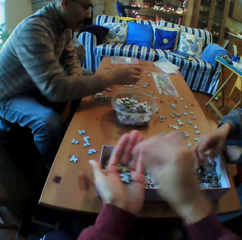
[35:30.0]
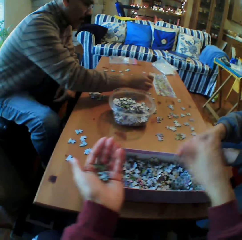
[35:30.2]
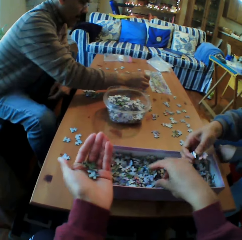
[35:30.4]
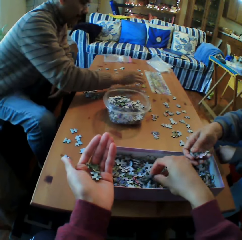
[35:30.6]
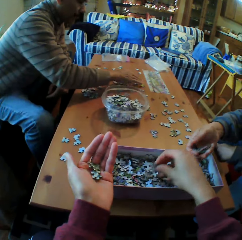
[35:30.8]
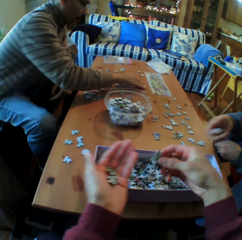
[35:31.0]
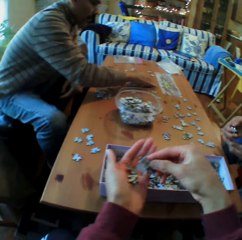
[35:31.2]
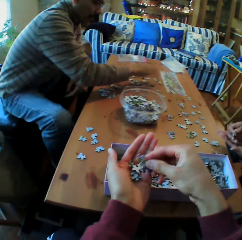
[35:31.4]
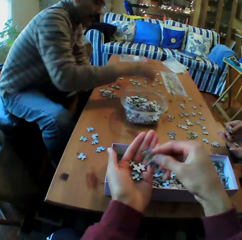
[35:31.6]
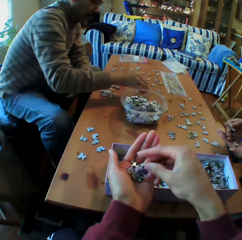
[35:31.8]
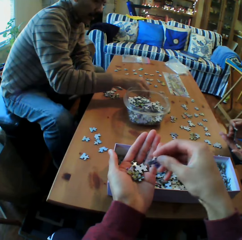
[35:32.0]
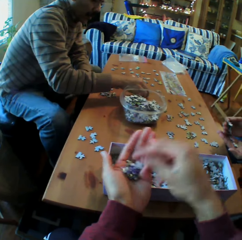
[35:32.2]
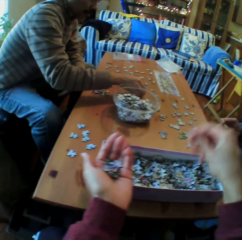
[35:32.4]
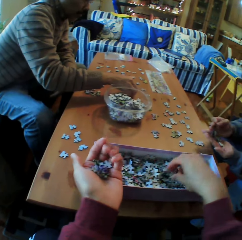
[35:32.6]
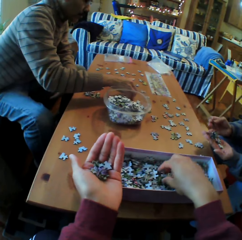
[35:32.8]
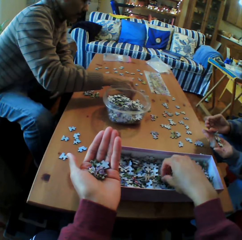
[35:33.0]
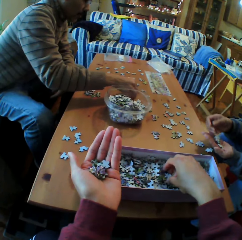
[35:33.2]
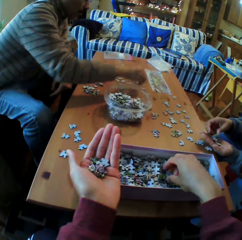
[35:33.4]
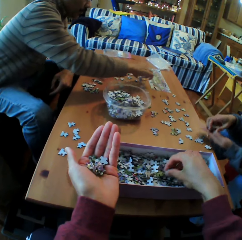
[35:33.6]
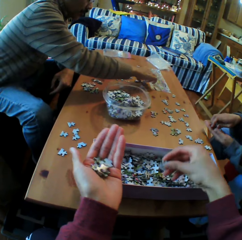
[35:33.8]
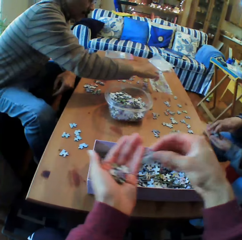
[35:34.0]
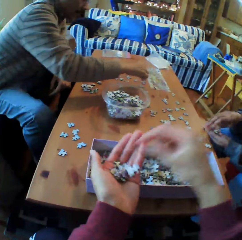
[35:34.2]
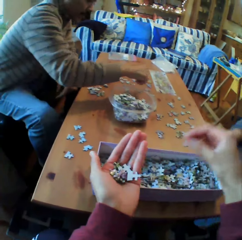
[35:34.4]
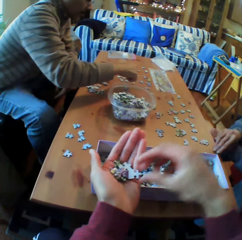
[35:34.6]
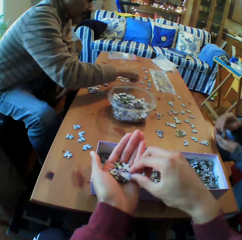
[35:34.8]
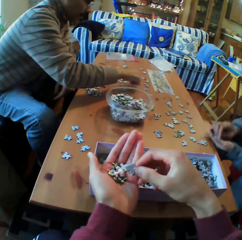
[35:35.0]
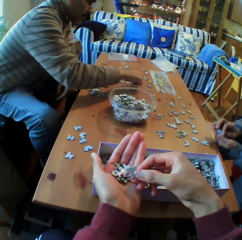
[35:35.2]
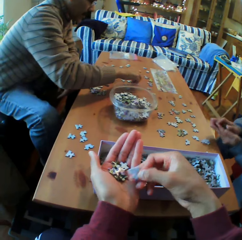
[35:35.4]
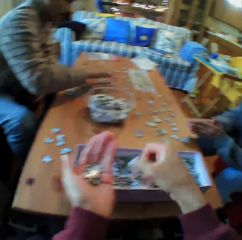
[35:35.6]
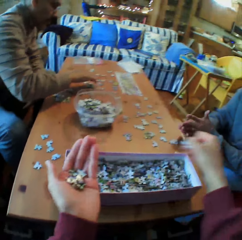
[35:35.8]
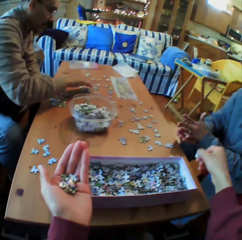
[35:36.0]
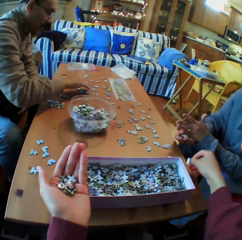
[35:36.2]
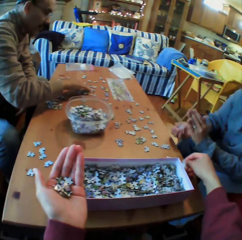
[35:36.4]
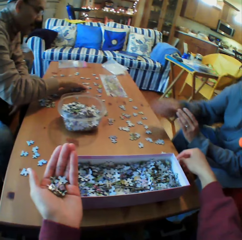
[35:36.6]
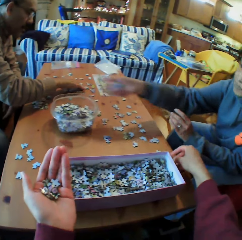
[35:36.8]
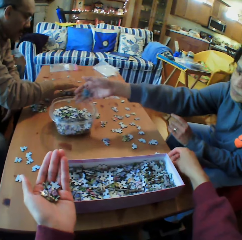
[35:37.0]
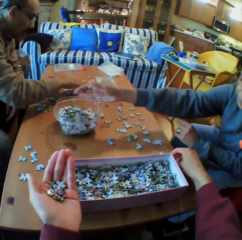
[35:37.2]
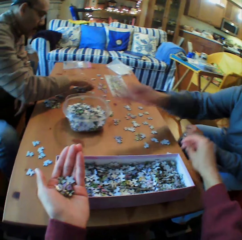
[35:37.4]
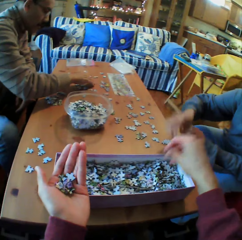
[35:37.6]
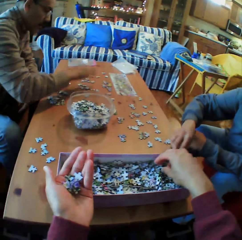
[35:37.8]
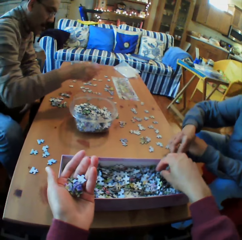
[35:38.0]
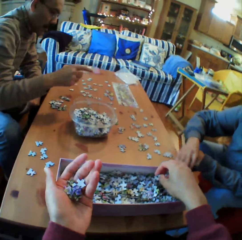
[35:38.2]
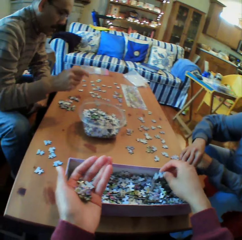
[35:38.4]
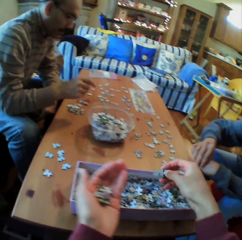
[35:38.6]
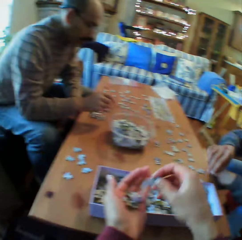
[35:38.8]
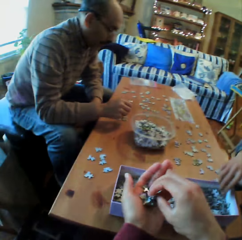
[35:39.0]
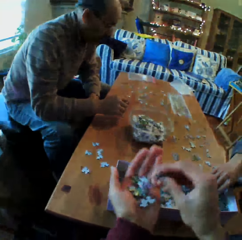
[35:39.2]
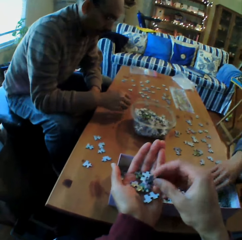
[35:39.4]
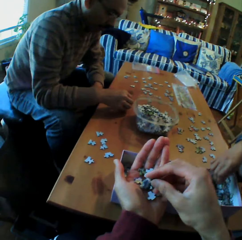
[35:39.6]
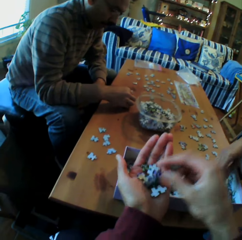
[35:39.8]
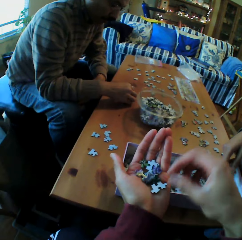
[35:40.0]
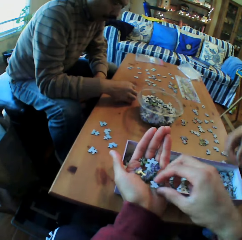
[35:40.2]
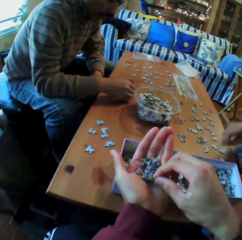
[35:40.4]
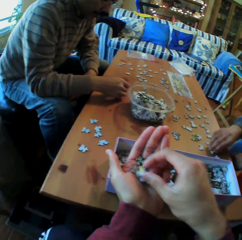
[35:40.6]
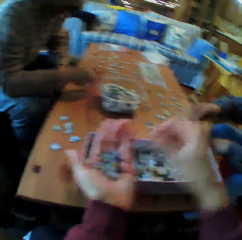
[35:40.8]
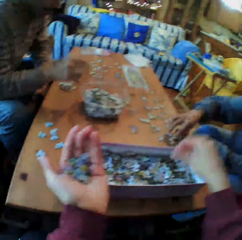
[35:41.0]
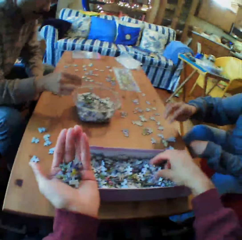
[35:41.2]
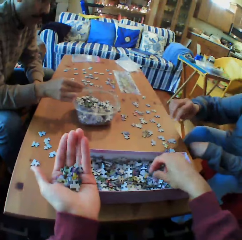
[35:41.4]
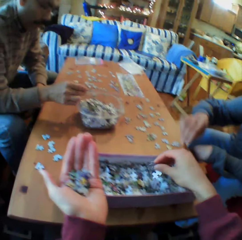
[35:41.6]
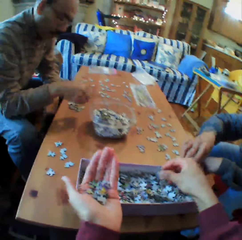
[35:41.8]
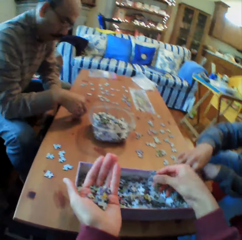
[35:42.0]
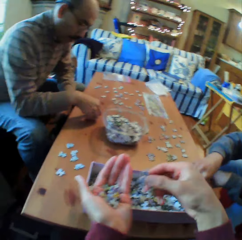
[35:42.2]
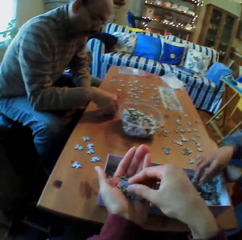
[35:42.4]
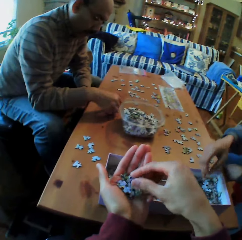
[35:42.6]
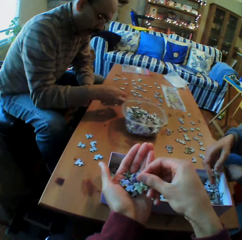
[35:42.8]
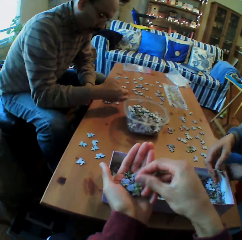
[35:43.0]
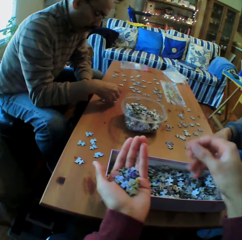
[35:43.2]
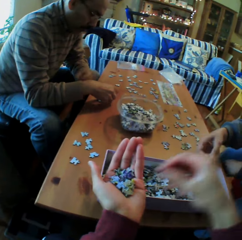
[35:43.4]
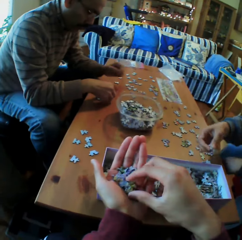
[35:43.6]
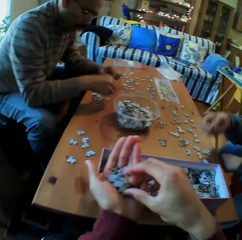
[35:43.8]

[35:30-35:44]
The camera wearer puts the Jenga piece on his hands. He picks the Jenga pieces in the box. He puts the Jenga piece on his hands. He picks the Jenga pieces in the box. He puts the Jenga piece on his hands. He looks at the piece of Jenga. He puts the Jenga piece on the table. A woman puts the Jenga piece in the dish. A man converses with the camera wearer. The camera wearer looks at the piece of Jenga. He picks the Jenga pieces in the box. He picks the Jenga pieces in the box again. He puts the Jenga piece on his hands.

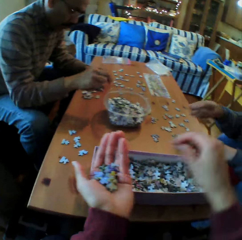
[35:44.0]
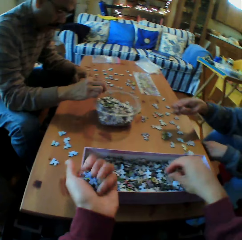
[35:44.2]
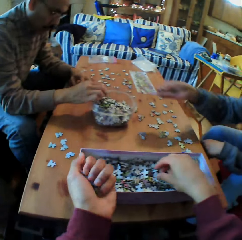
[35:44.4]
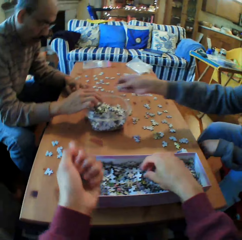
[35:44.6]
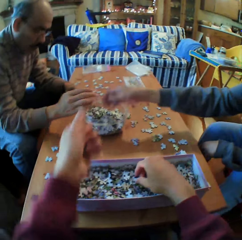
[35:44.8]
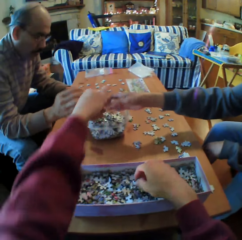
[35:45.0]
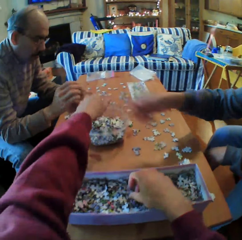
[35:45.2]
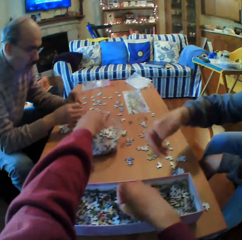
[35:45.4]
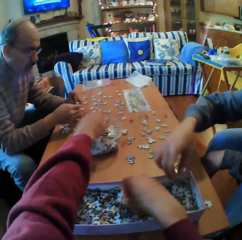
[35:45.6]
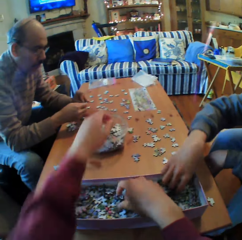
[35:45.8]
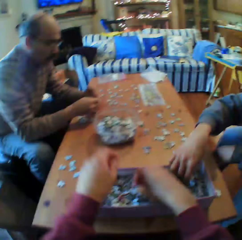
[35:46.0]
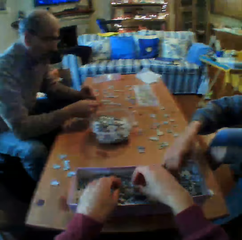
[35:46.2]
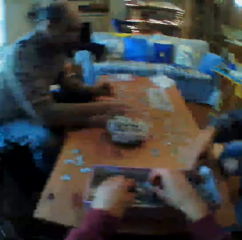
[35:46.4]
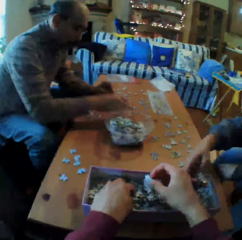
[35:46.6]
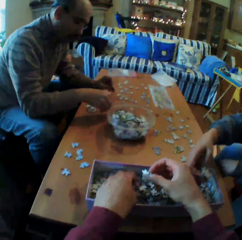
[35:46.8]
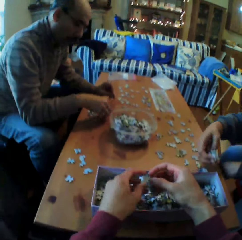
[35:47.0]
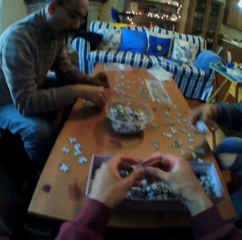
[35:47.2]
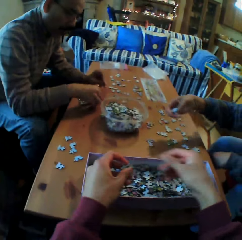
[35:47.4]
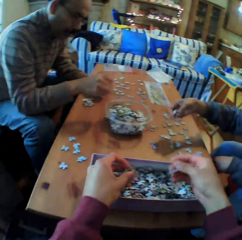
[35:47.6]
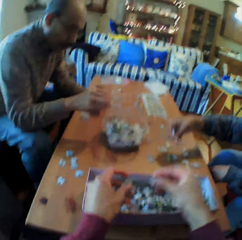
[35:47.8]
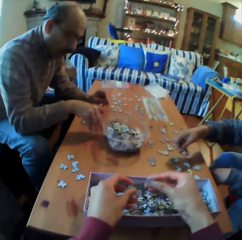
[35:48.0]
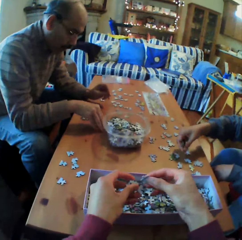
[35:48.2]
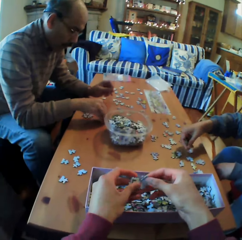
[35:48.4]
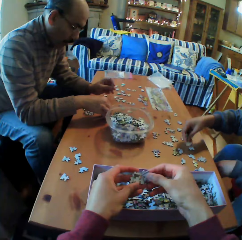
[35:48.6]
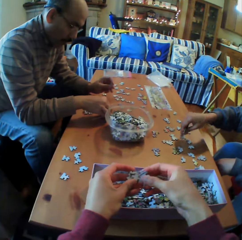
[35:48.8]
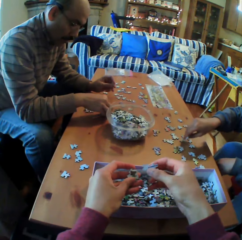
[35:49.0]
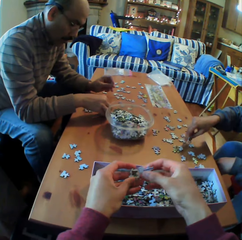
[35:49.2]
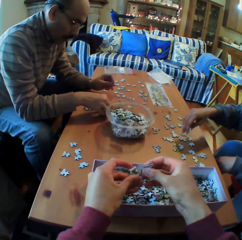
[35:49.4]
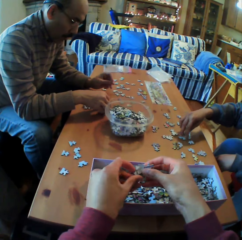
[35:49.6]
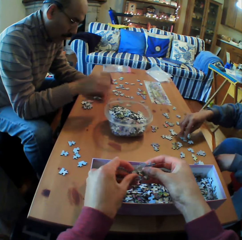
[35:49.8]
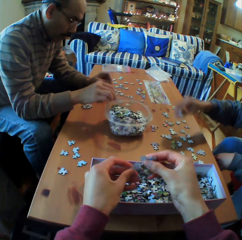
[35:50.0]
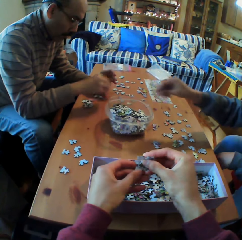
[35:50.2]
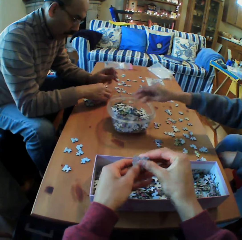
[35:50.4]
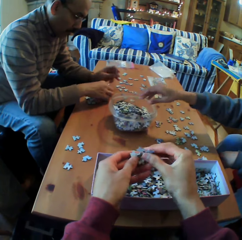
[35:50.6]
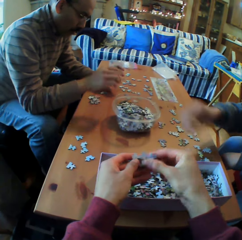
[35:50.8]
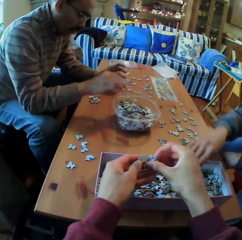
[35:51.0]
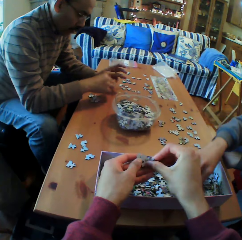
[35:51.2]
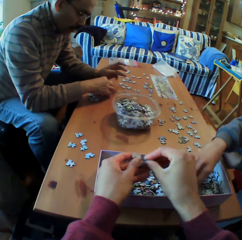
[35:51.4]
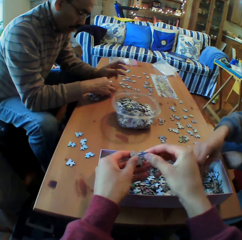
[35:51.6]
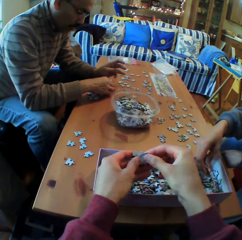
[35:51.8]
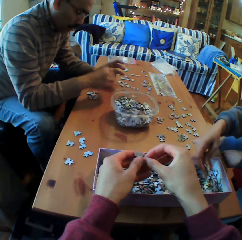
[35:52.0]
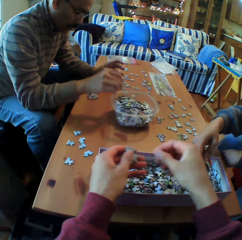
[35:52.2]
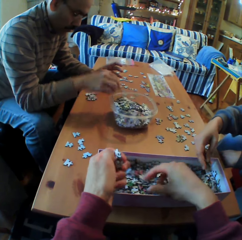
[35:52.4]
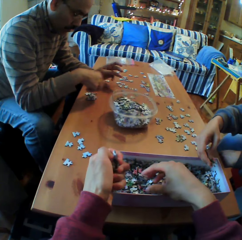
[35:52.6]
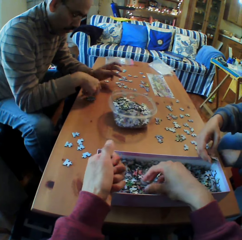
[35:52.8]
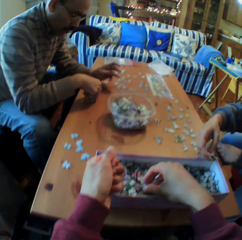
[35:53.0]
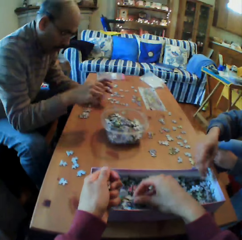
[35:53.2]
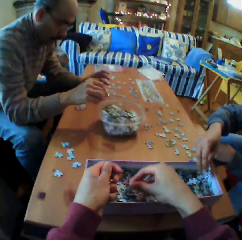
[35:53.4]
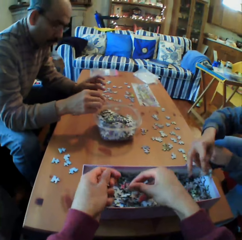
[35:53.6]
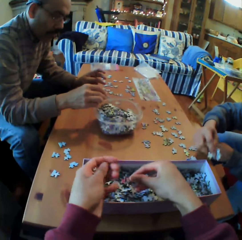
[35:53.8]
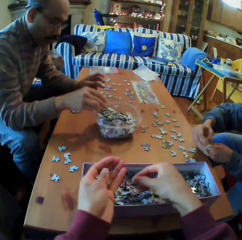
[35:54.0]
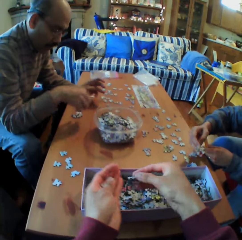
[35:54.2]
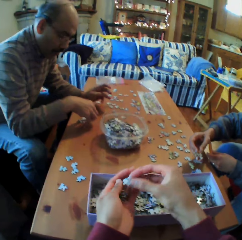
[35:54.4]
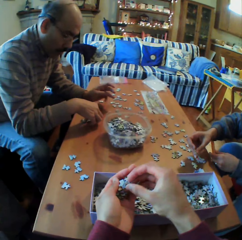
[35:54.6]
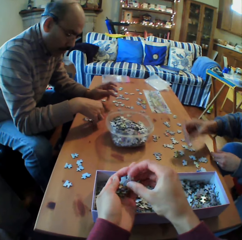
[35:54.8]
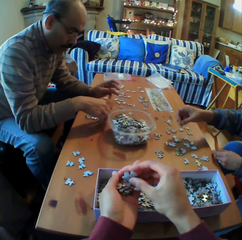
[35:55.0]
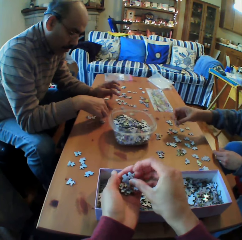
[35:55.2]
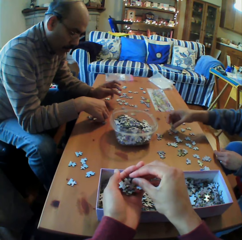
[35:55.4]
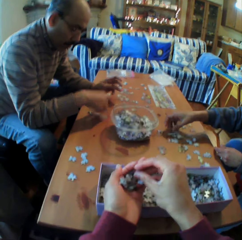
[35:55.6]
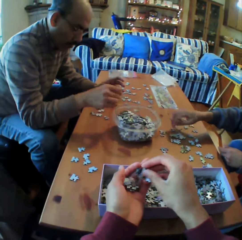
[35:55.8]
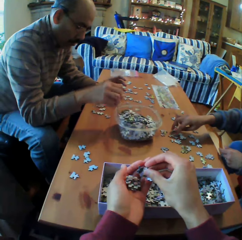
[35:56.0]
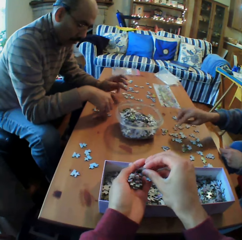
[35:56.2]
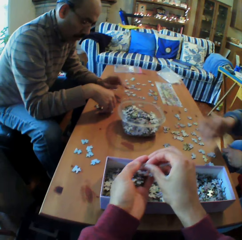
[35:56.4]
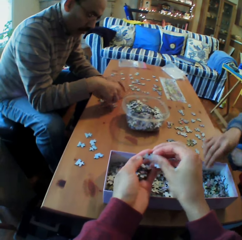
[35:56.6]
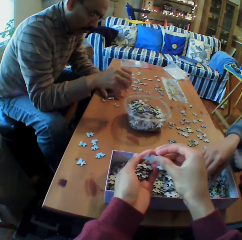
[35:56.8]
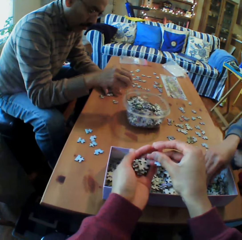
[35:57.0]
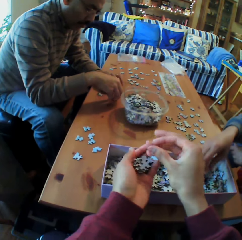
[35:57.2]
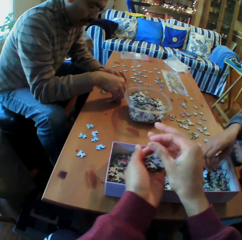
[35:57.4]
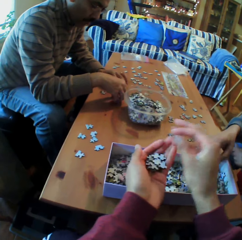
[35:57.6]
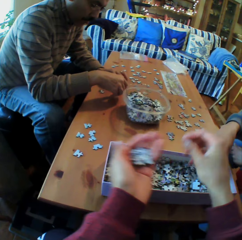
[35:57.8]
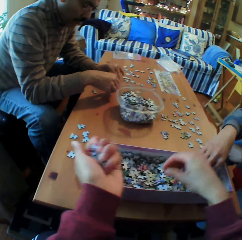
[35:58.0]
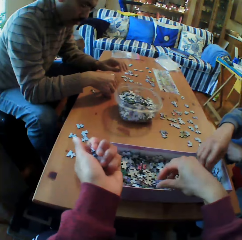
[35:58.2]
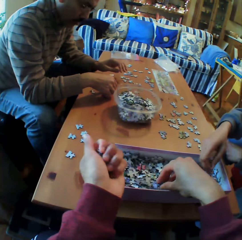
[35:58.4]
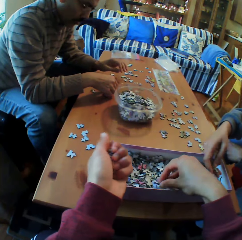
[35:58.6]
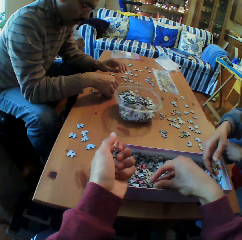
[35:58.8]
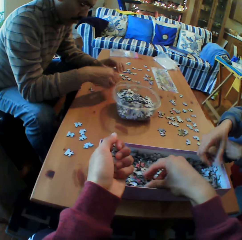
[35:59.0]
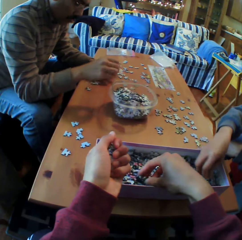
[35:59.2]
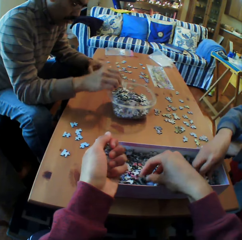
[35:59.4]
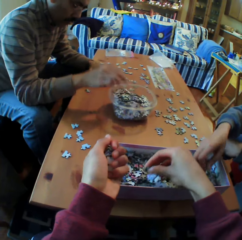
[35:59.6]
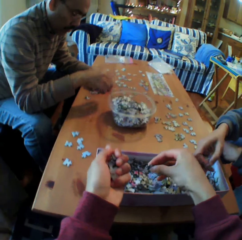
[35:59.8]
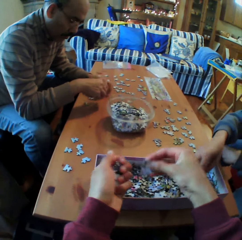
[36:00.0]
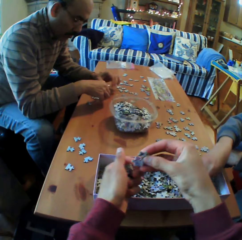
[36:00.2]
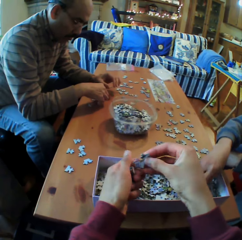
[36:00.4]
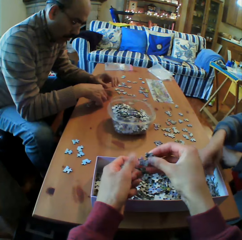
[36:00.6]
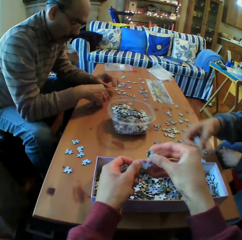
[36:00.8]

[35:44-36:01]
The camera wearer looks at the Jenga pieces. He puts the Jenga piece in the dish. A woman puts the Jenga in the dish. The camera wearer picks the Jenga pieces in the box. A man puts the Jenga pieces in the dish. The woman puts the Jenga in the dish. The camera wearer looks at the Jenga pieces. Another person puts puzzle pieces in a container. The camera wearer converses with the man. He looks at the Jenga piece on his hands. He picks the Jenga pieces in the box.
